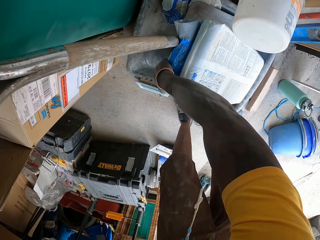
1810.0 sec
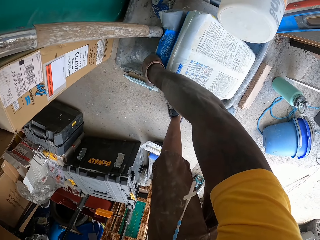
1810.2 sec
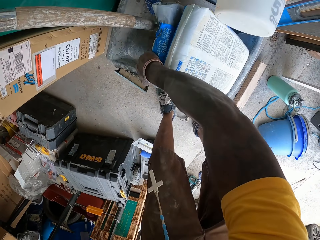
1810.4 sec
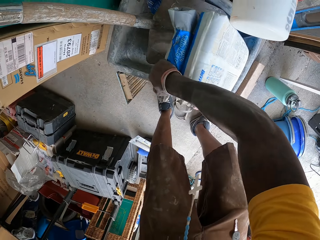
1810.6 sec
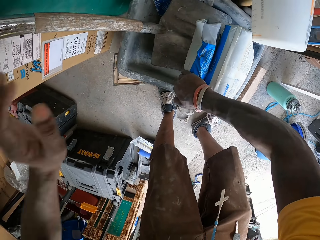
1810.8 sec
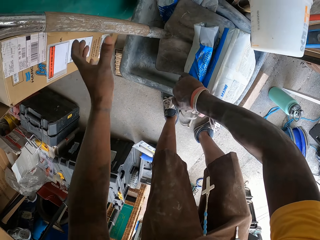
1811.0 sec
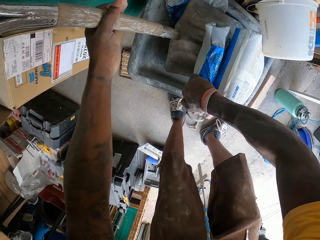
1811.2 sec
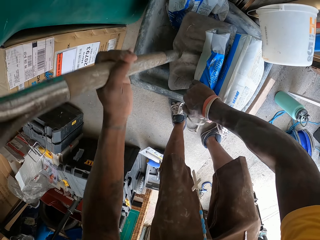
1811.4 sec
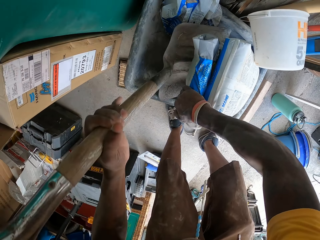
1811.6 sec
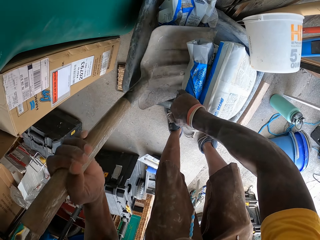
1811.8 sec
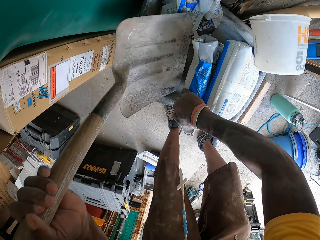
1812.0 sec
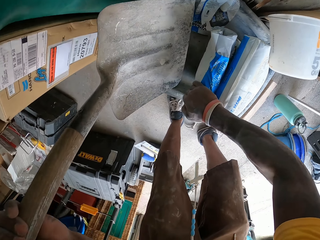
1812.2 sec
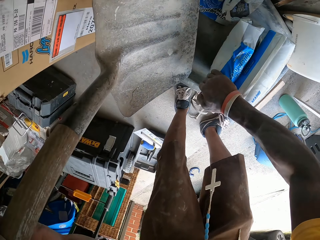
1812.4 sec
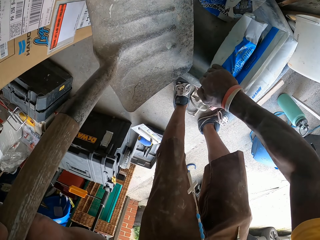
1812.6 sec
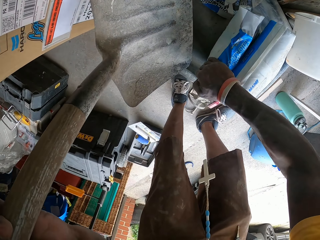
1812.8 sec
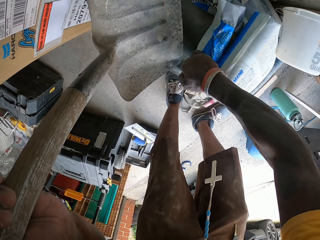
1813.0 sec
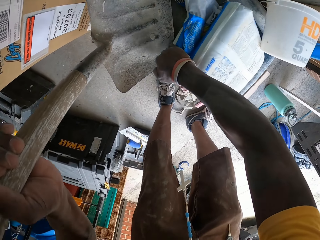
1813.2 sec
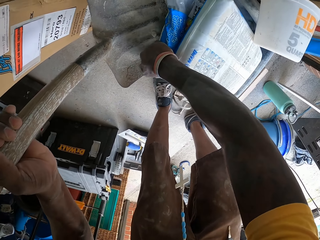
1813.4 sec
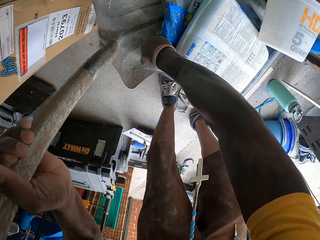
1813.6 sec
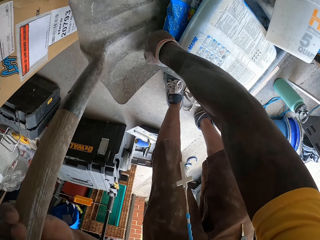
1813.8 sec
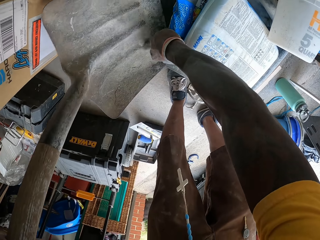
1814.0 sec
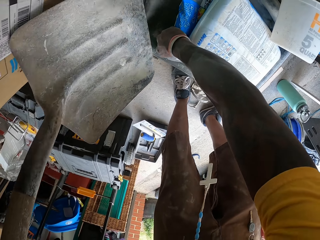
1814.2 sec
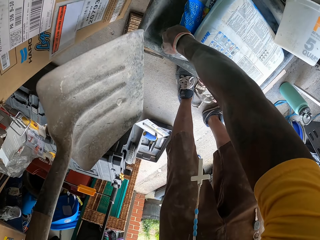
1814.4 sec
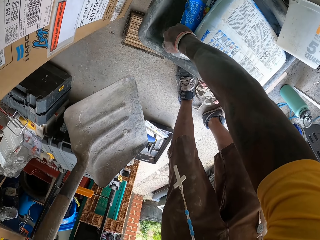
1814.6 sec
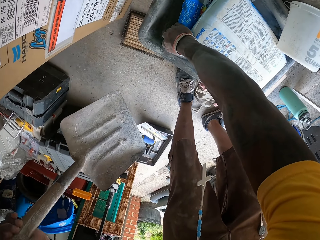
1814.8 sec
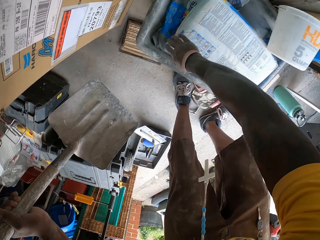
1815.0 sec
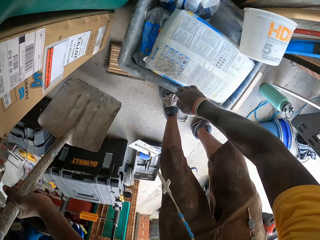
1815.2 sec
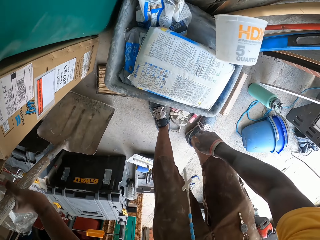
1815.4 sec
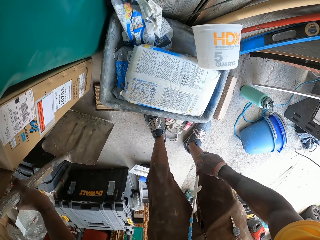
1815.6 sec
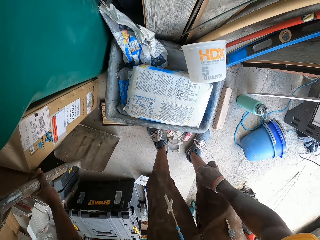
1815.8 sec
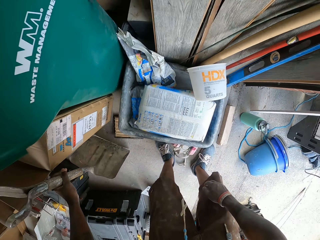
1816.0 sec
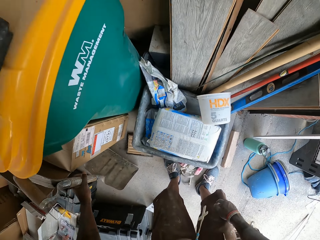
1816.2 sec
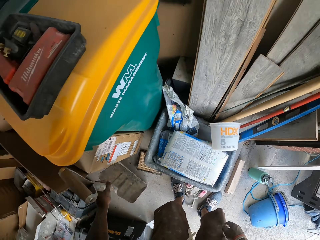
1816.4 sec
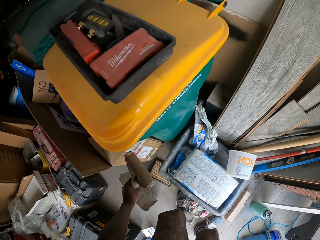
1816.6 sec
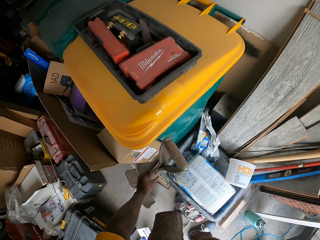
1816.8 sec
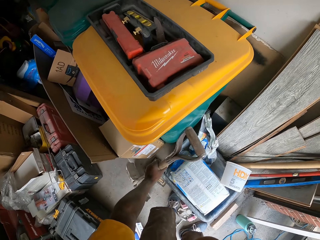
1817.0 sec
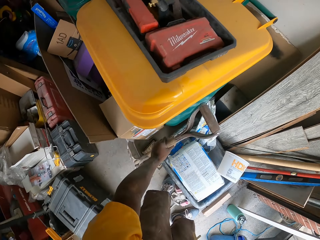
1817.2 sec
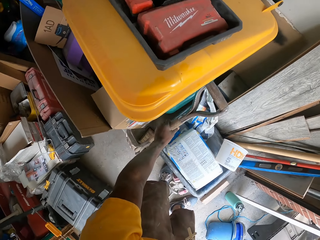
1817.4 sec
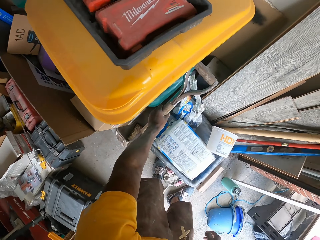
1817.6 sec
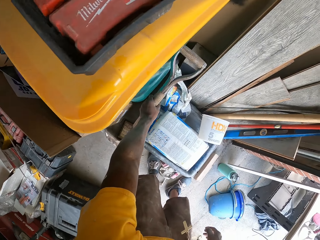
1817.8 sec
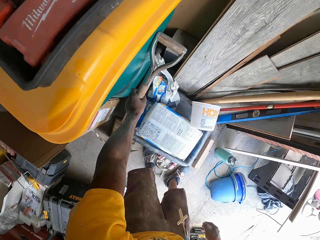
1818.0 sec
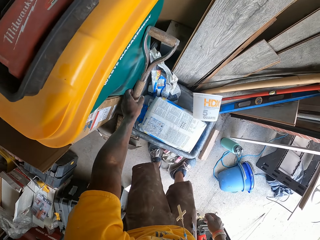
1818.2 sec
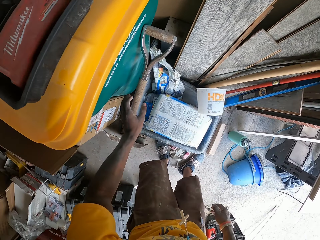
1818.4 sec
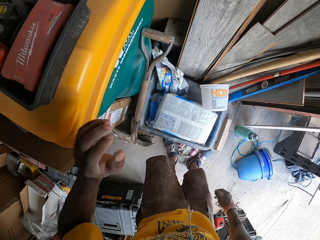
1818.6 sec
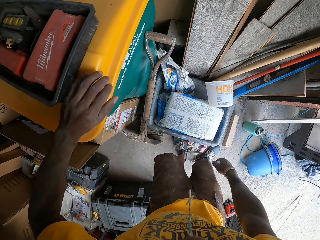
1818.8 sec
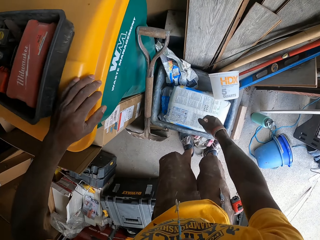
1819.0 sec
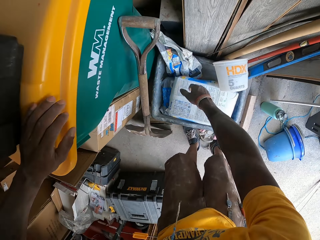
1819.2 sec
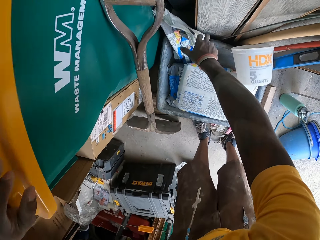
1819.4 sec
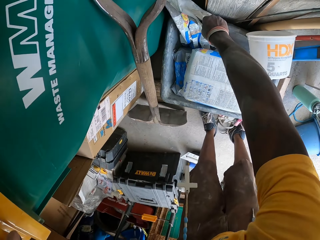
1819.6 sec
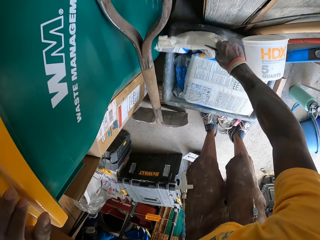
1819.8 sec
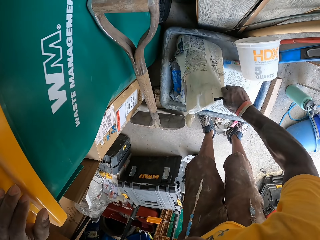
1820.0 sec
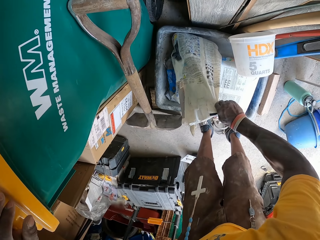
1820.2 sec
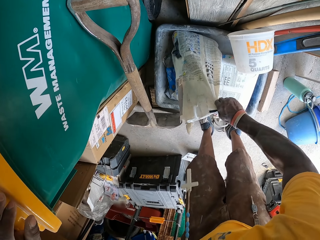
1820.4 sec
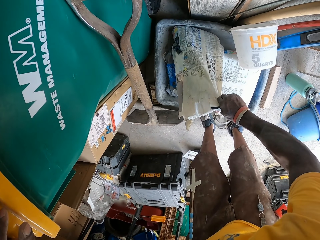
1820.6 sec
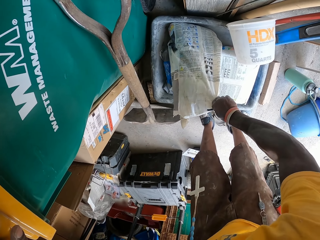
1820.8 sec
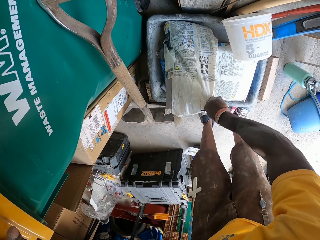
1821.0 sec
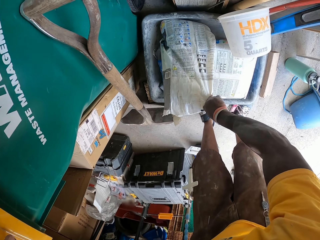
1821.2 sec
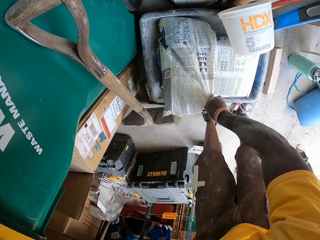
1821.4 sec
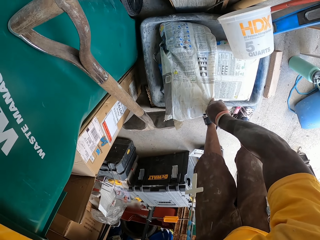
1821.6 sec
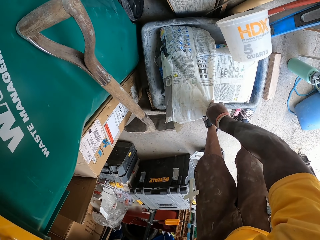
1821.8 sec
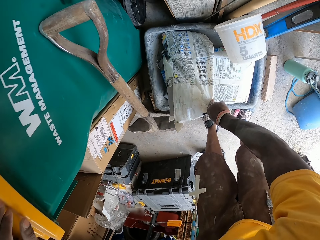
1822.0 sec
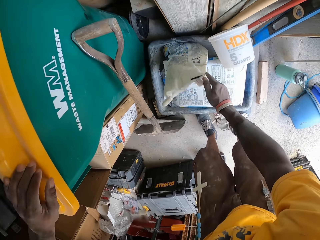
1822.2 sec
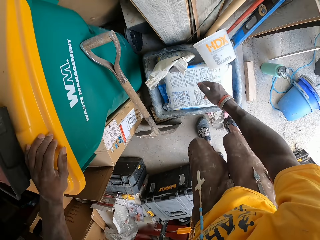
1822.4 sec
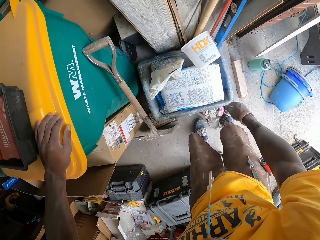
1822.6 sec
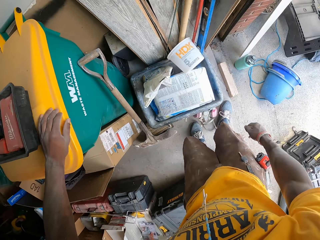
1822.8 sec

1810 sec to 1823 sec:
The camera wearer adjusts the sac or bag of mortar in the mortar box on the floor of the storage room with his right hand. He removes a shovel from the mortar box with his left hand. He drops the shovel on the floor with his left hand. He places his left hand on the waste container. He touches an open sac of mortar in the mortar box on the floor of the storage room with his right hand. He picks the bag.

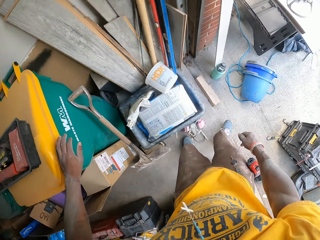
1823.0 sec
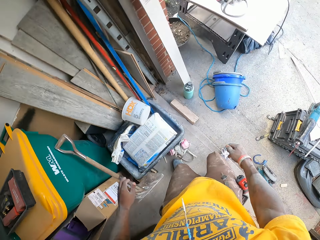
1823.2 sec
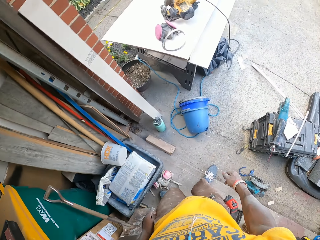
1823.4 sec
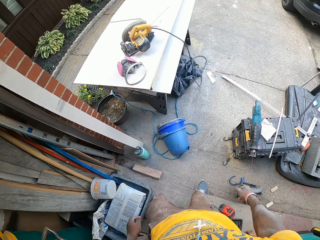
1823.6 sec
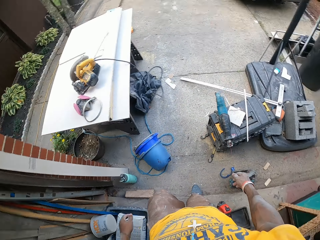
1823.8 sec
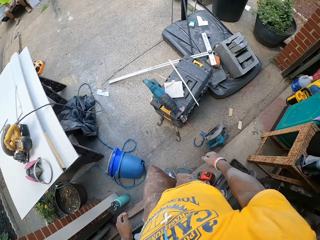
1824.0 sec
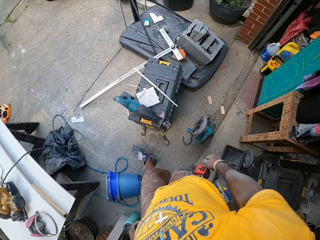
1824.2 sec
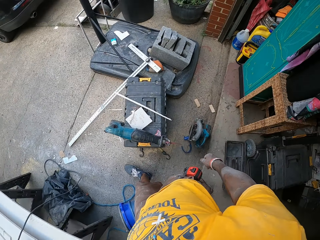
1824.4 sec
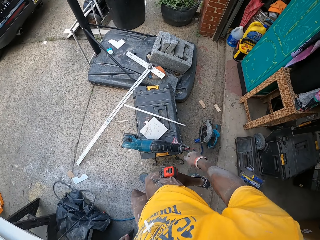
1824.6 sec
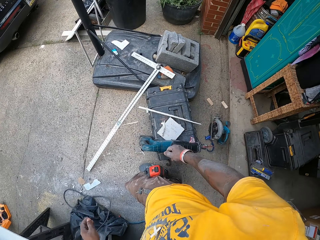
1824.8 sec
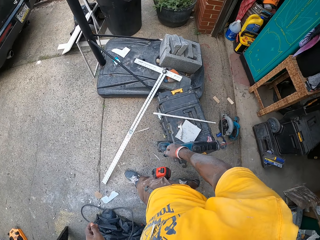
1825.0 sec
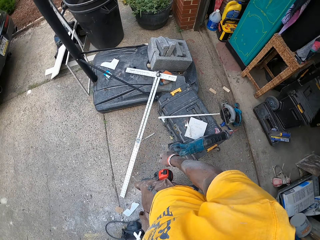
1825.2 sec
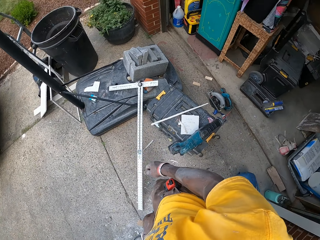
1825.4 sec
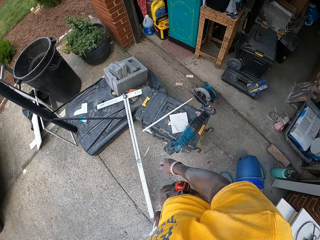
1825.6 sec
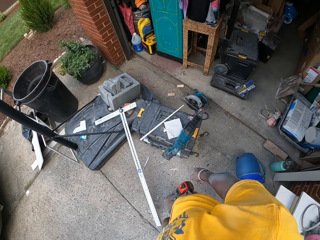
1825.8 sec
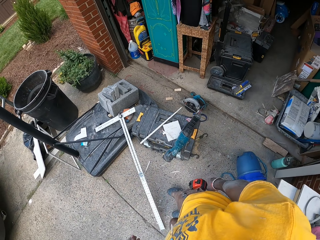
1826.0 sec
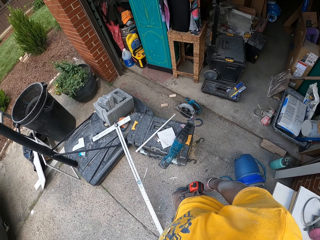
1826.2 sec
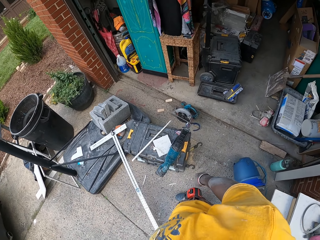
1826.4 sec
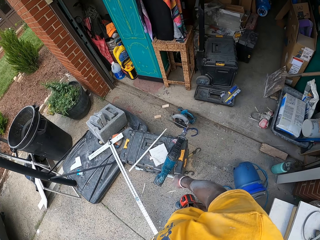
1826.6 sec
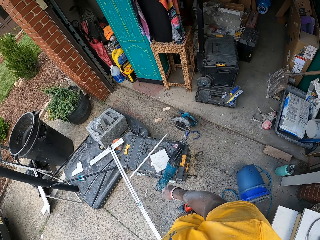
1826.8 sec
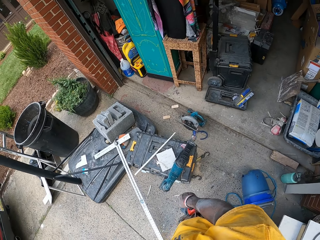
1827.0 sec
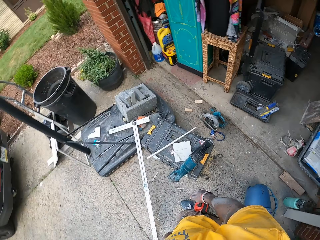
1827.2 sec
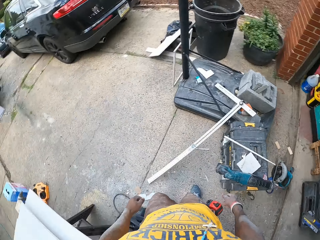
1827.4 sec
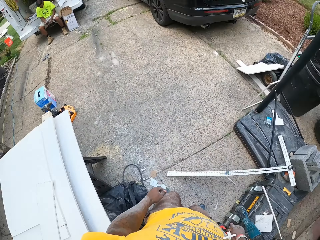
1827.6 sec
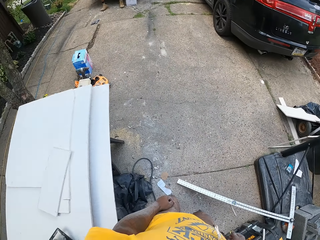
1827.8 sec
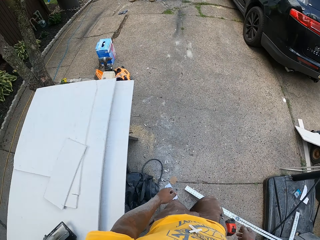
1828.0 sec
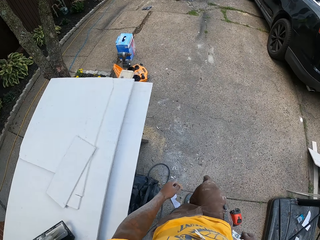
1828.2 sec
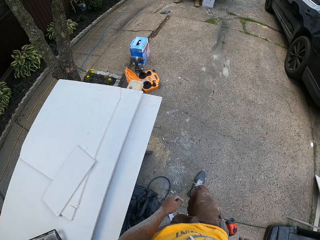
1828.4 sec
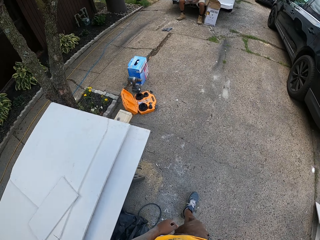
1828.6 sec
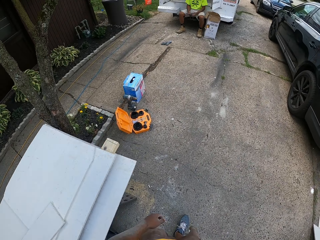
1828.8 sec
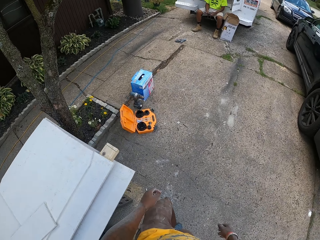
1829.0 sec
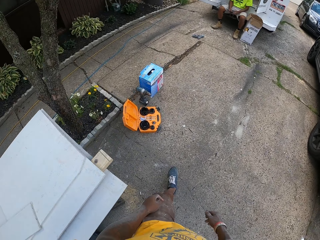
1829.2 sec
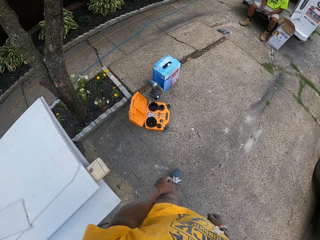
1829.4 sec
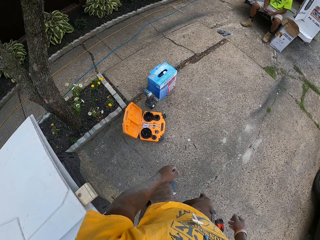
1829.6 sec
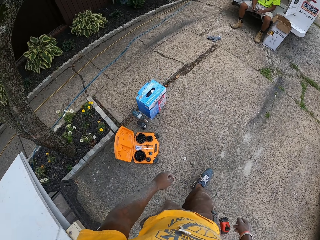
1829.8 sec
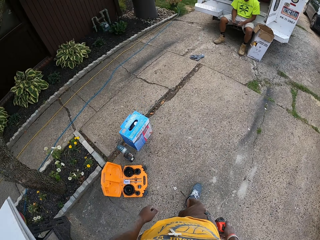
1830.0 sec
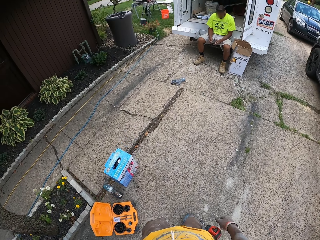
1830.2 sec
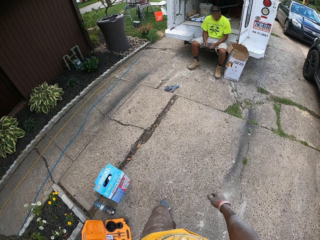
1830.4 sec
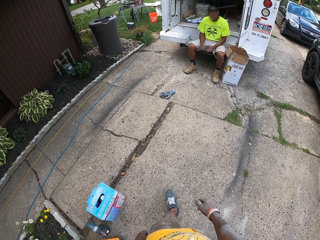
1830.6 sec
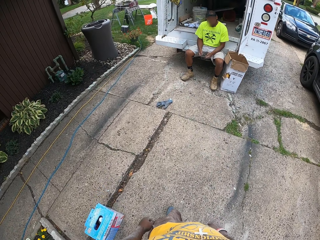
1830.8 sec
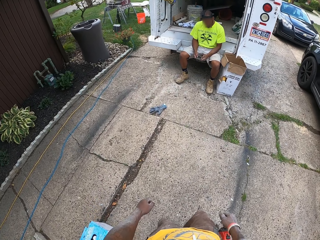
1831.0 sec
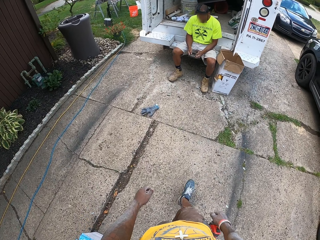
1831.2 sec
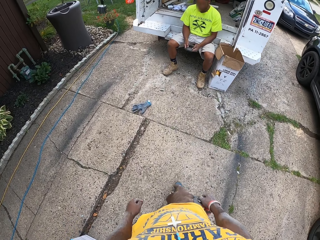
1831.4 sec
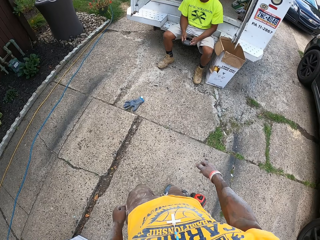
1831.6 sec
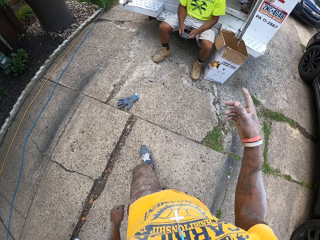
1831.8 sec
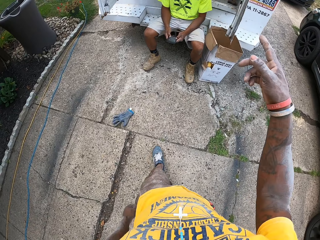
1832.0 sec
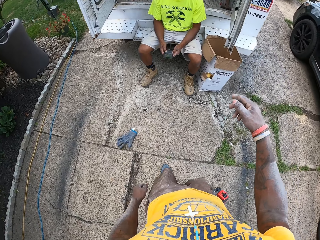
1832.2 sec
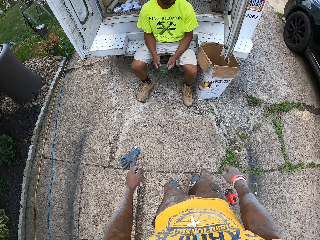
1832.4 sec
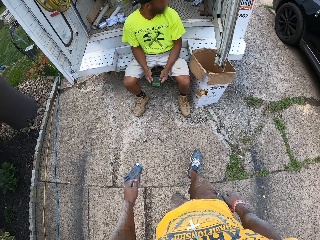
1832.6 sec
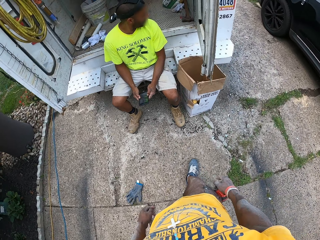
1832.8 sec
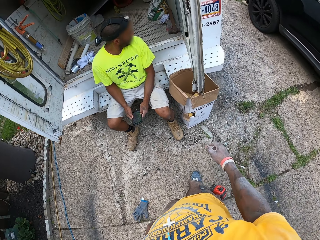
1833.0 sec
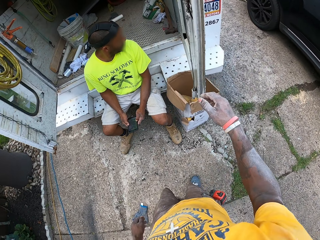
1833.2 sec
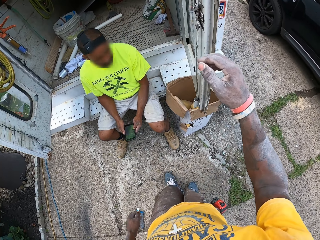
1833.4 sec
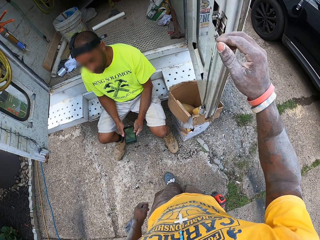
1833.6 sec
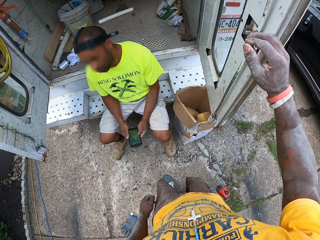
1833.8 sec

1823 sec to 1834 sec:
The camera wearer walks towards the co-worker. They look around the workshop, walk around the compound. The co-worker looks at a phone in his hands. The camera wearer talks to the co-worker.
